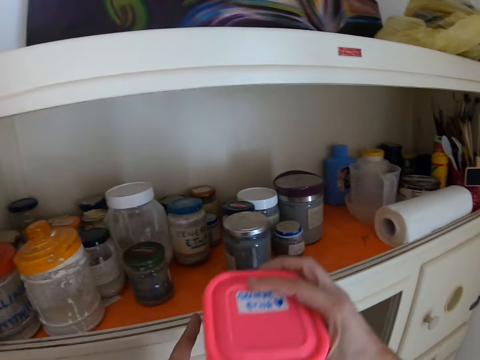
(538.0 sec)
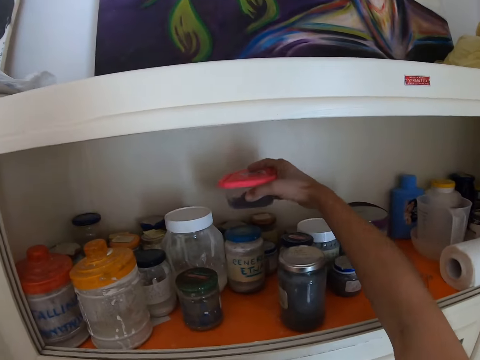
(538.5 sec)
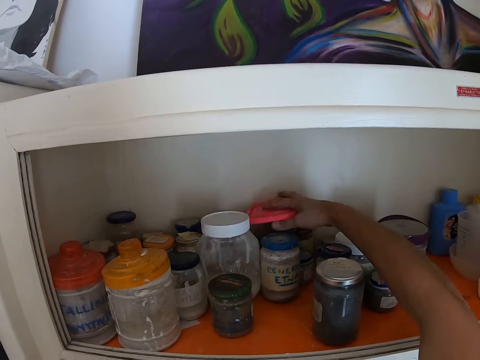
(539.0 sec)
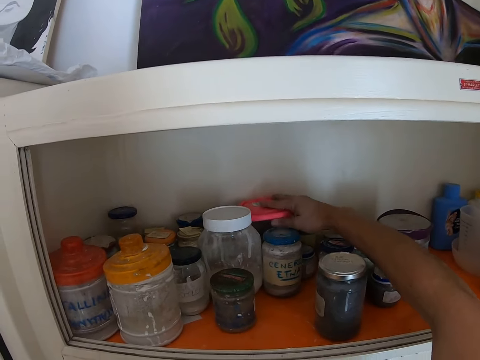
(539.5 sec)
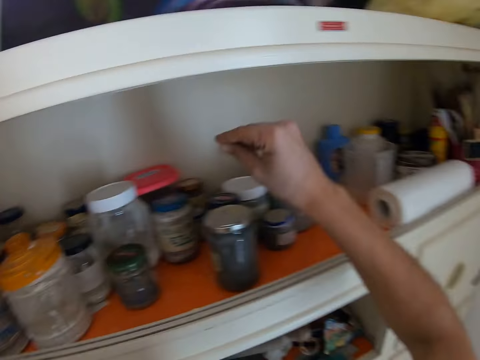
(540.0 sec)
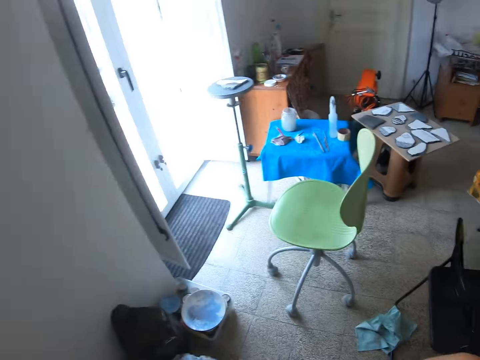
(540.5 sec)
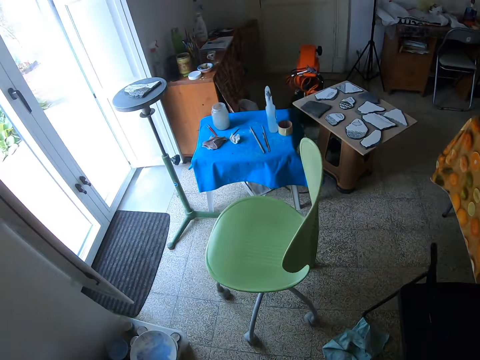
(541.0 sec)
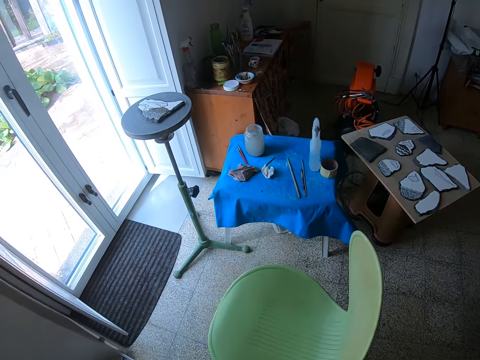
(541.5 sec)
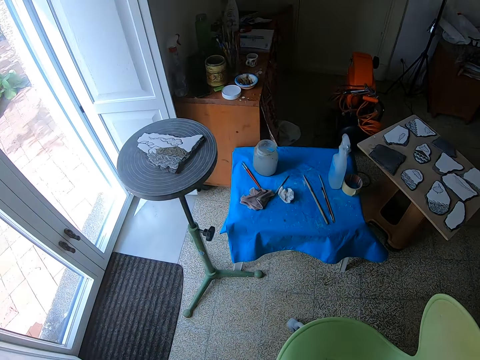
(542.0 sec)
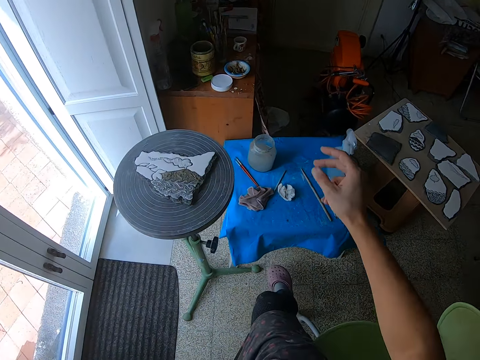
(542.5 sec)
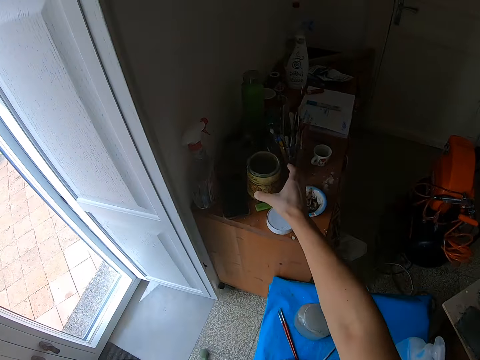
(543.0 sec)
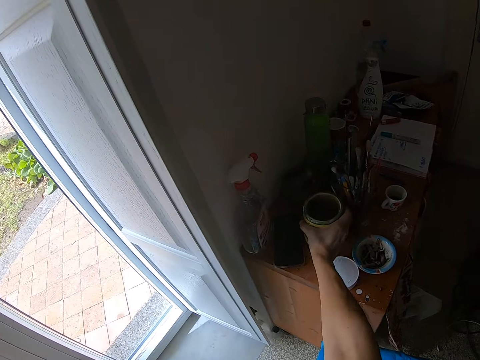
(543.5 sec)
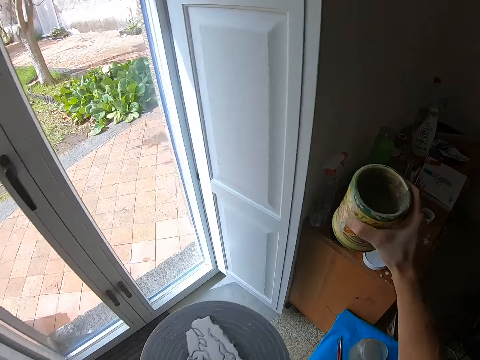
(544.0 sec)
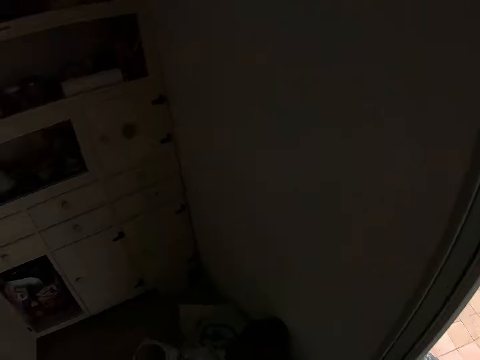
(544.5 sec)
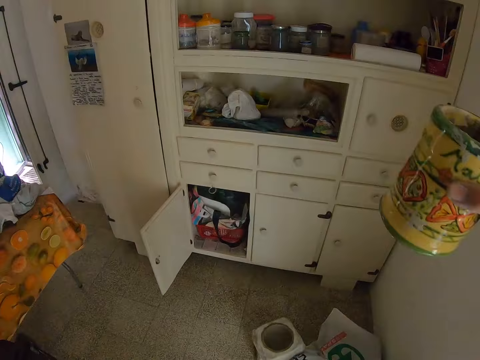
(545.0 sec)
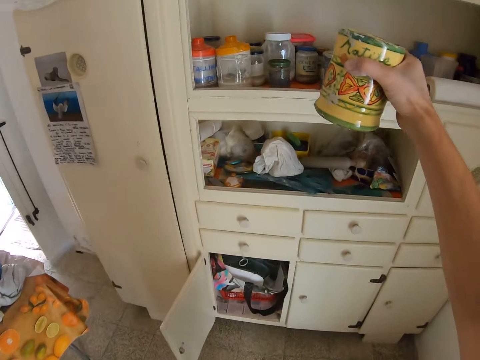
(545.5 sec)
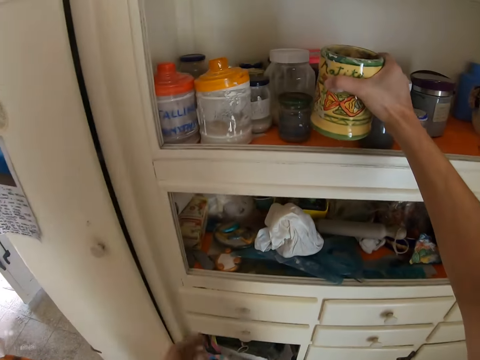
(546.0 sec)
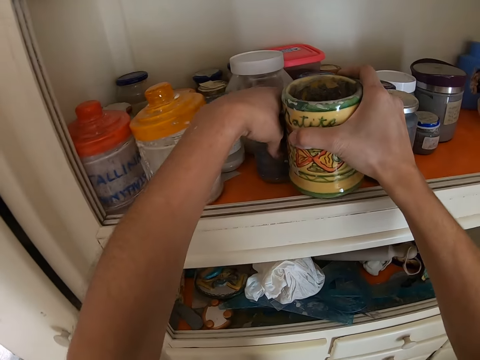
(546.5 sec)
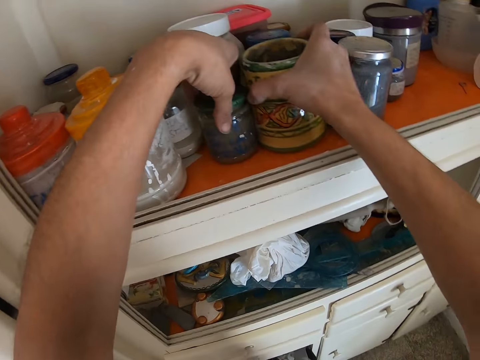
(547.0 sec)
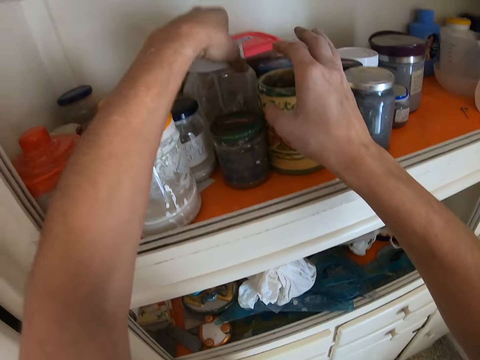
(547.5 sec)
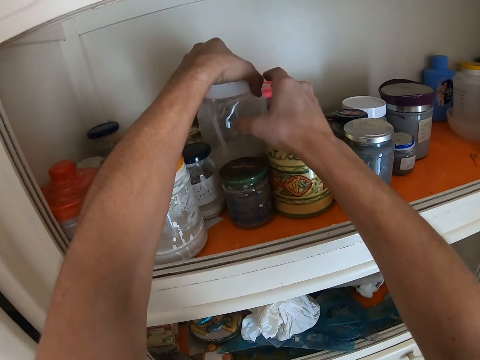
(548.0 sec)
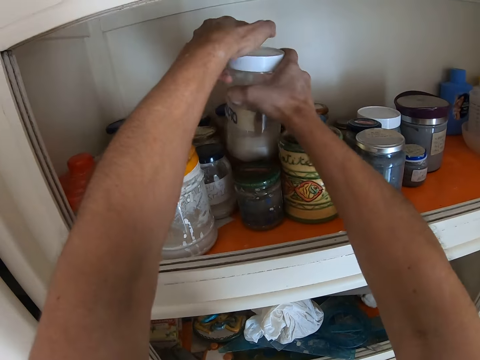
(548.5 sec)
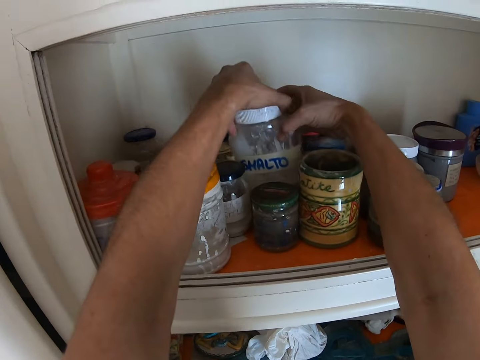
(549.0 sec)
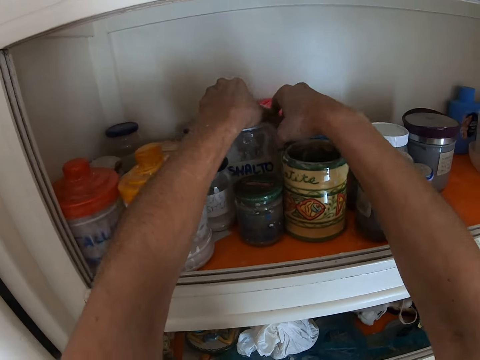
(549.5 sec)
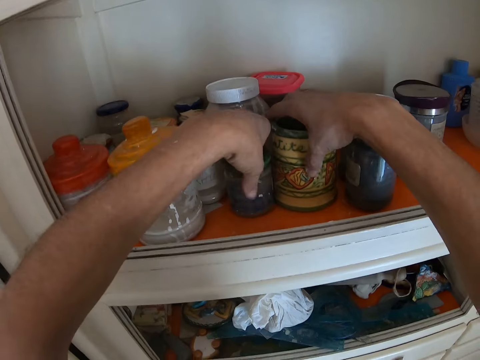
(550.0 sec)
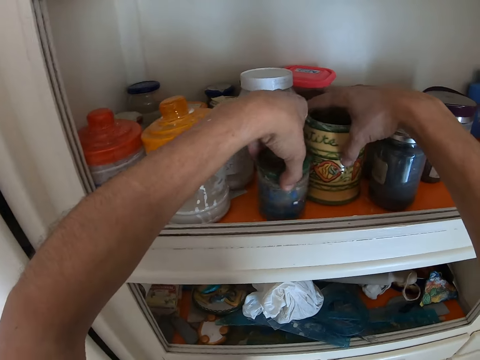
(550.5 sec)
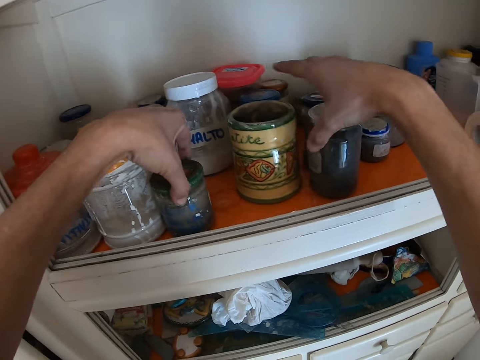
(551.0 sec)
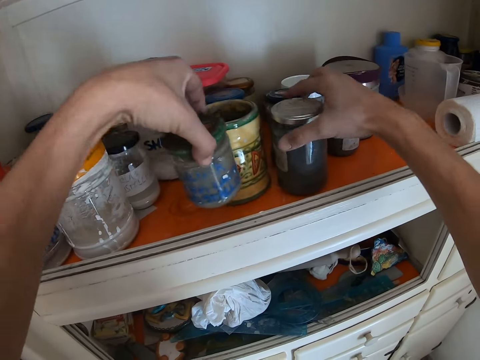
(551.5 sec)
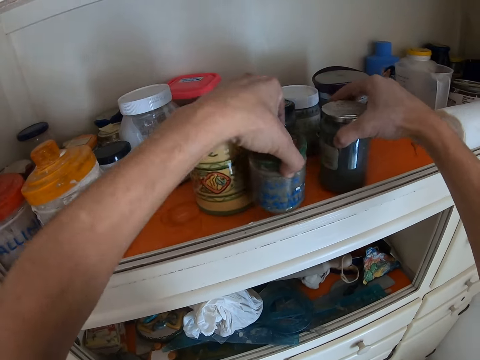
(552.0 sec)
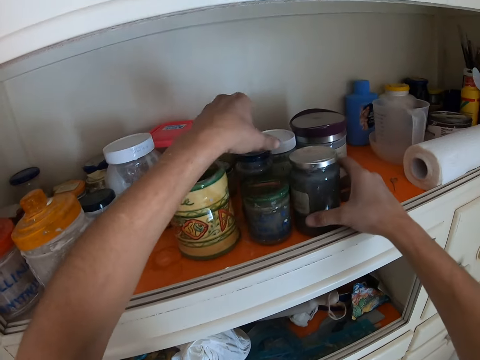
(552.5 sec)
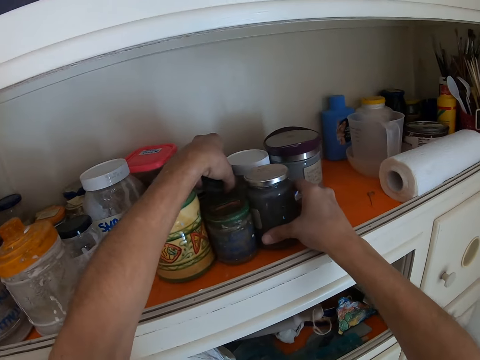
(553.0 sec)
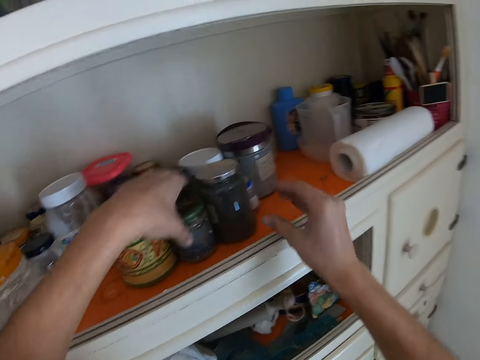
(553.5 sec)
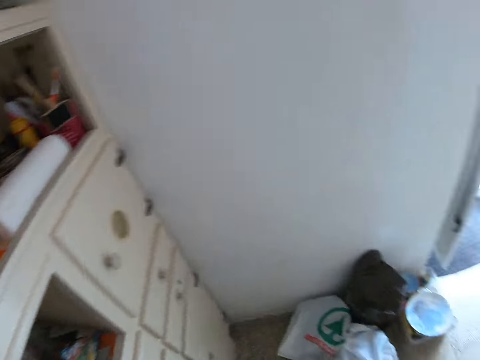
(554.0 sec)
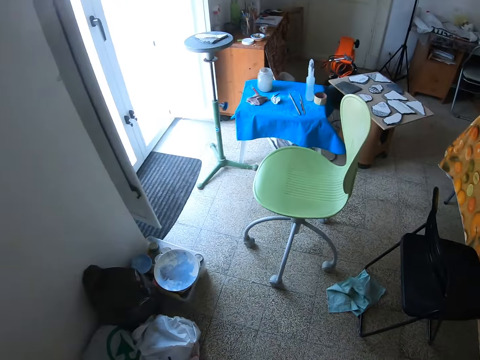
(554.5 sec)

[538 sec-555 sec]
The camera wearer drops the container in his right hand on some containers on the shelf. He picks up a container on the table with his right hand. He moves a container on the shelf with his left hand. He drops the container in his right hand on the shelf. He picks up the container on the shelf with his left hand. He drops the container in his hands on the shelf. He moves the container on the shelf with his left hand. He moves the container on the table with his right hand. He moves the container on the shelf with his left hand.

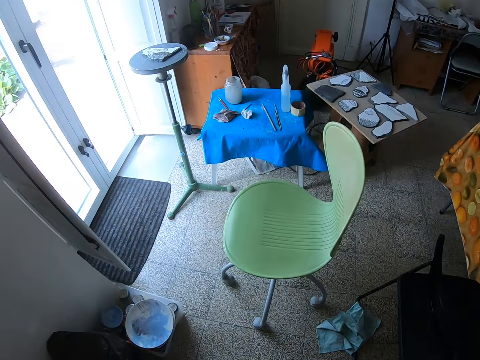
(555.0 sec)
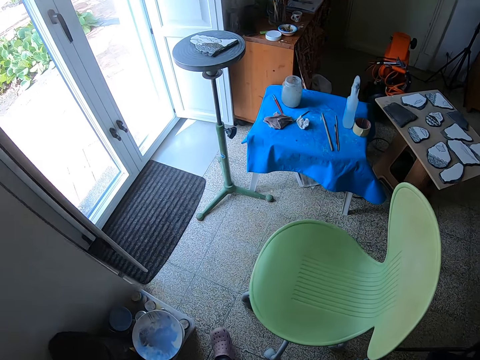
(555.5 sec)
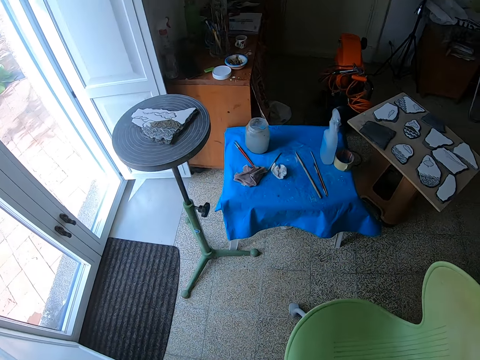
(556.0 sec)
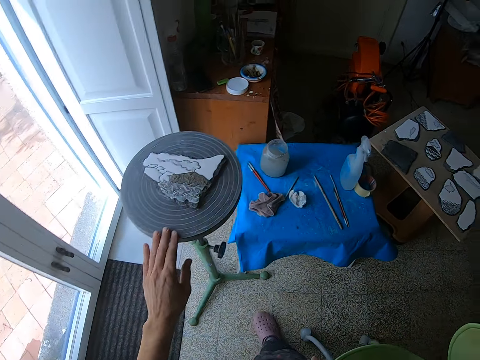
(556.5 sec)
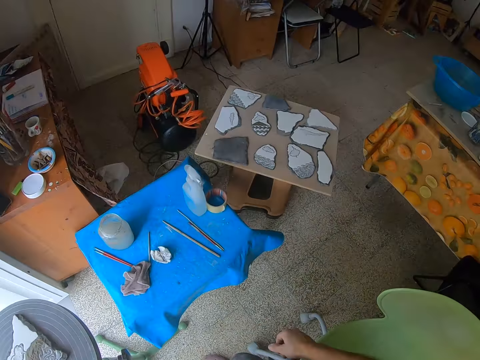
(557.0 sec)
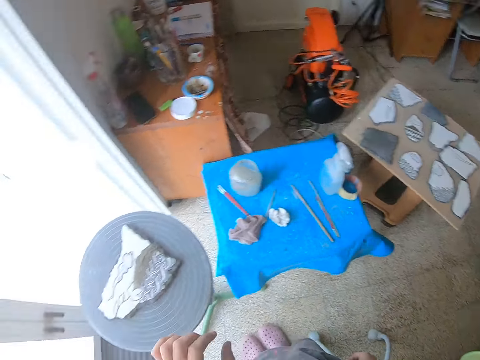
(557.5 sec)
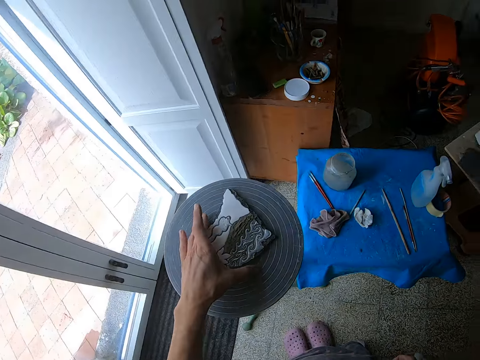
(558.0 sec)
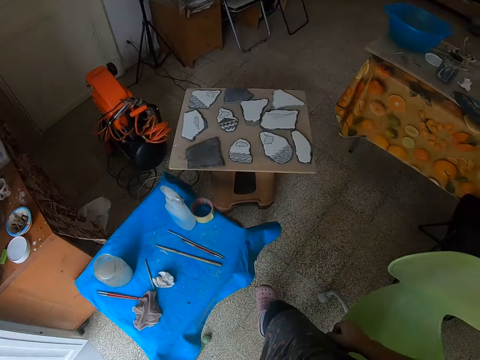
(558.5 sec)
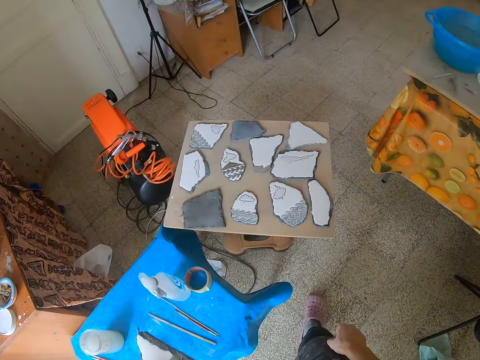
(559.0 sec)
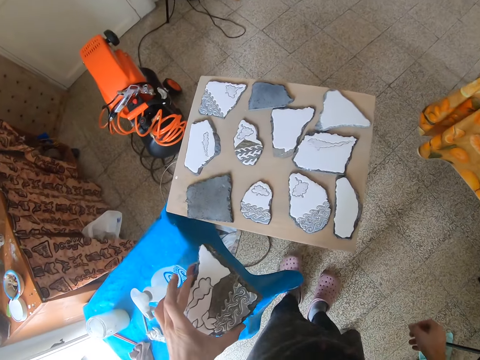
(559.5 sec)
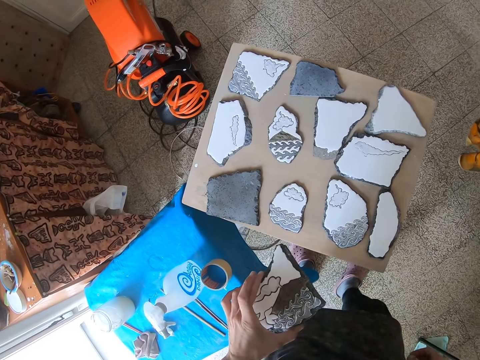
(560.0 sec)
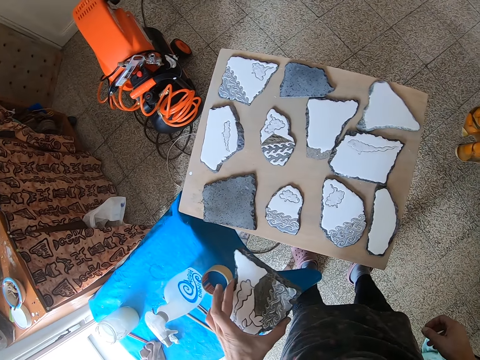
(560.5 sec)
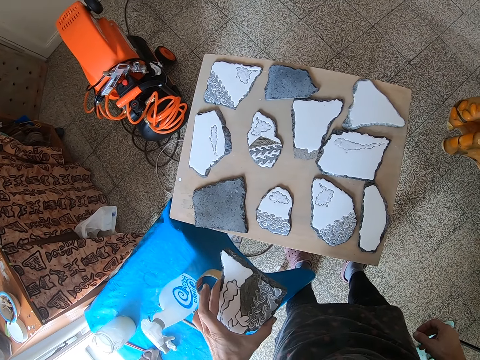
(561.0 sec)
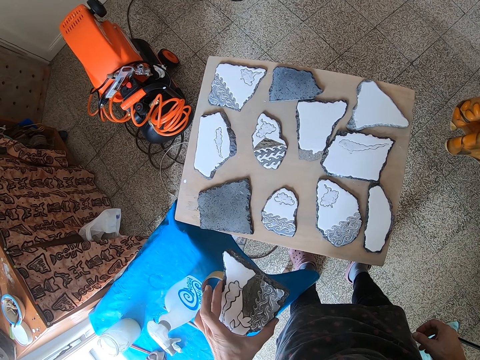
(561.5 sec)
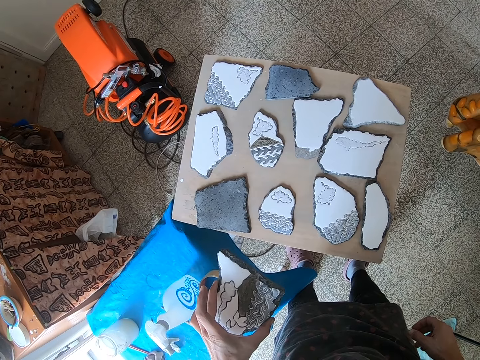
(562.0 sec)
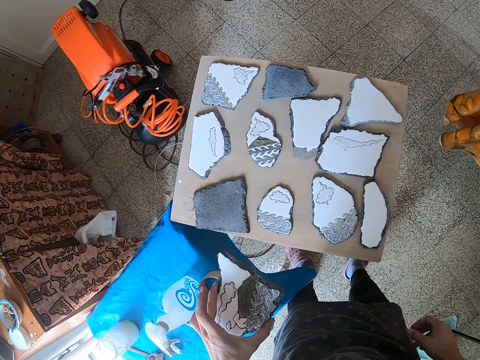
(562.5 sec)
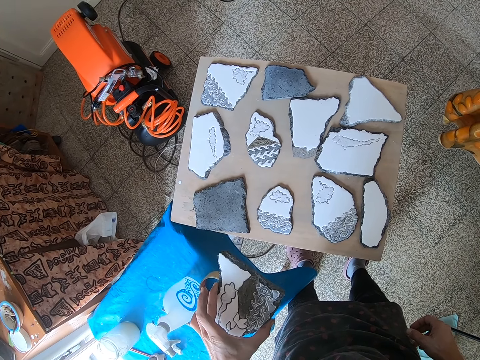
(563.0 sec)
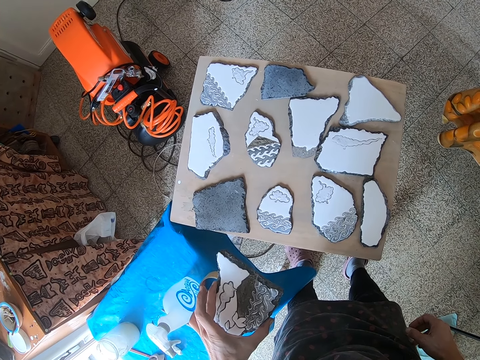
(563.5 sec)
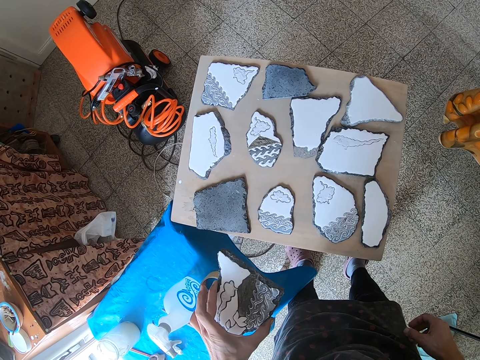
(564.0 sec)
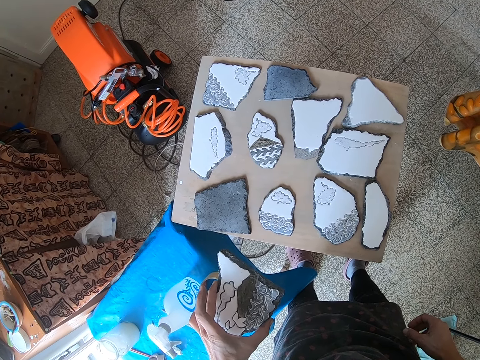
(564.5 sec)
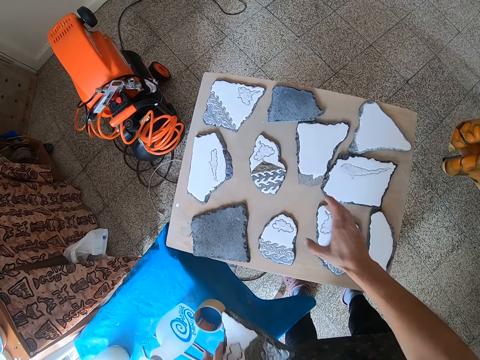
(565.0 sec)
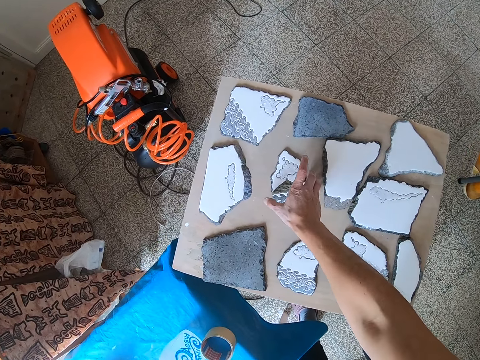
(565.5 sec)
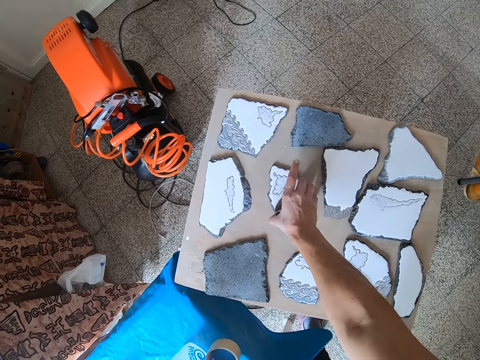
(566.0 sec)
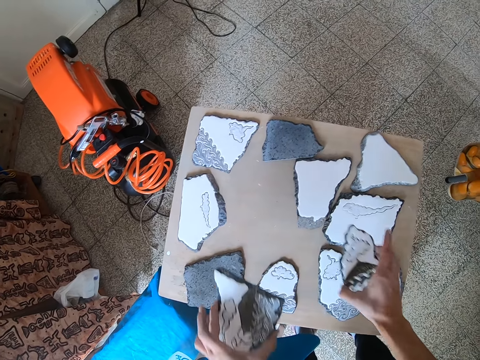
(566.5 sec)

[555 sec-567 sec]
The camera wearer walks toward the door in the workshop. He moves towards a chair. He touches the pottery wheel with his left hand. He picks up a ceramic craft or portrait stone from the pottery wheel with his left hand. He looks at portrait stones on a table. He picks up a ceramic craft from a large plank with his right hand.
